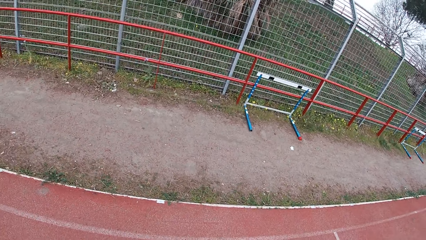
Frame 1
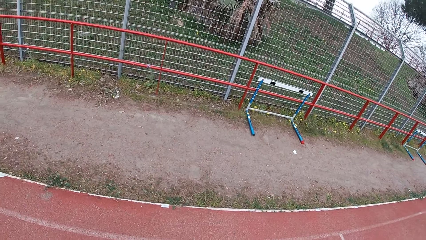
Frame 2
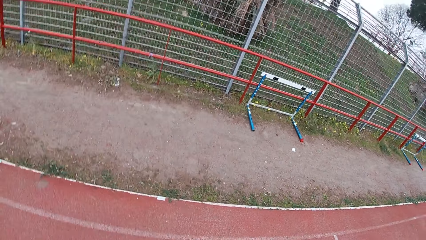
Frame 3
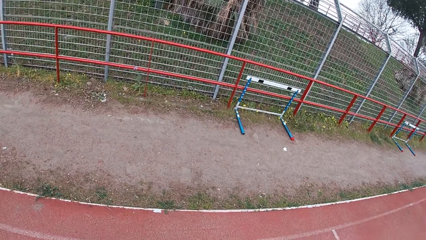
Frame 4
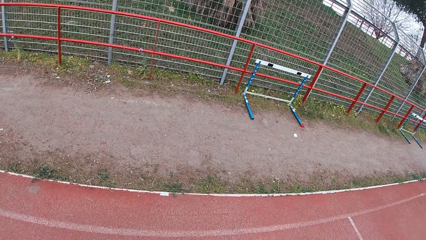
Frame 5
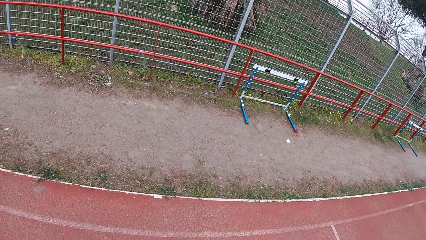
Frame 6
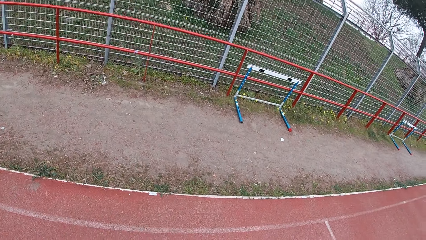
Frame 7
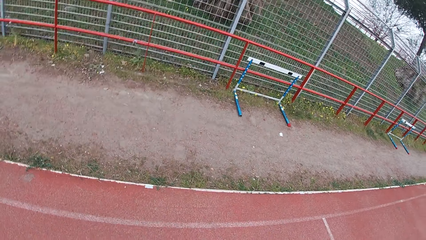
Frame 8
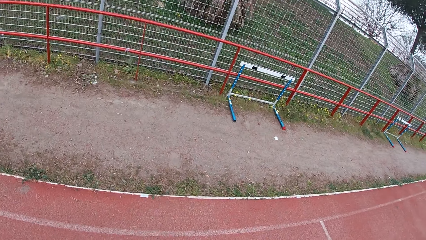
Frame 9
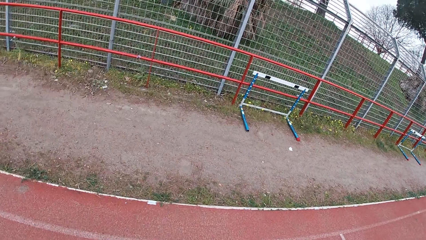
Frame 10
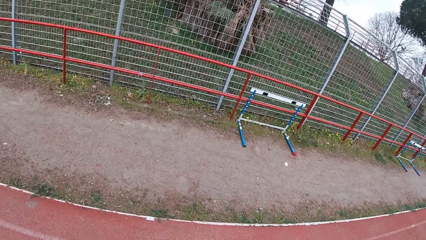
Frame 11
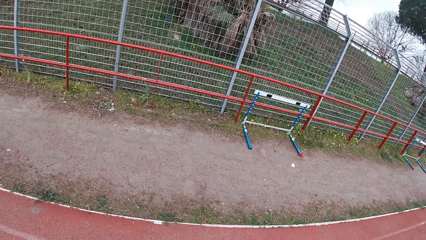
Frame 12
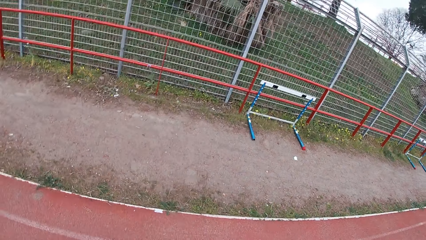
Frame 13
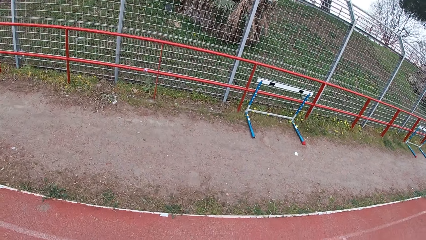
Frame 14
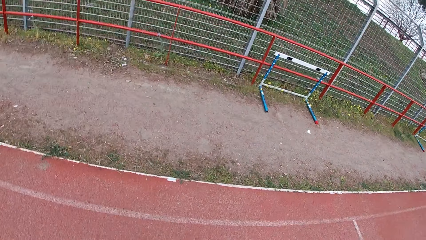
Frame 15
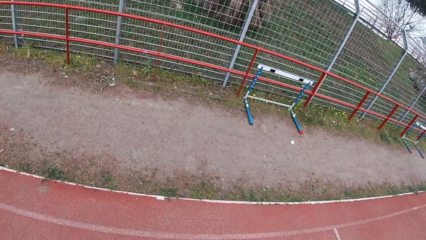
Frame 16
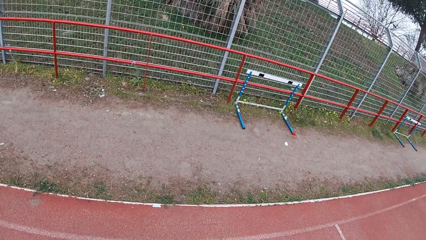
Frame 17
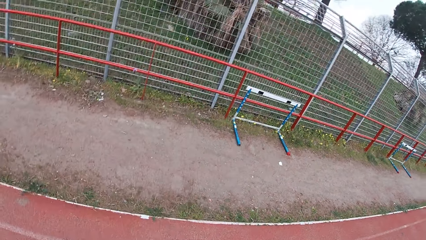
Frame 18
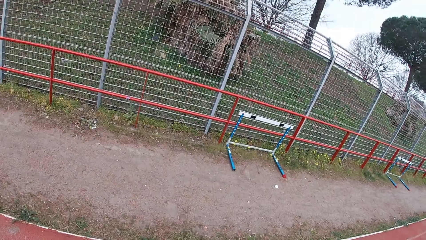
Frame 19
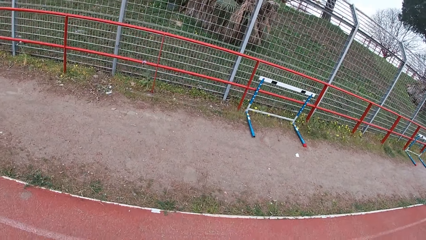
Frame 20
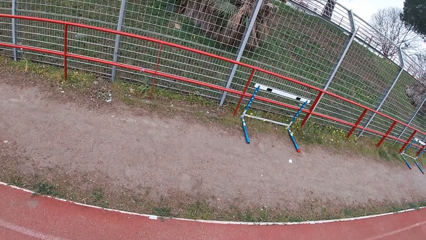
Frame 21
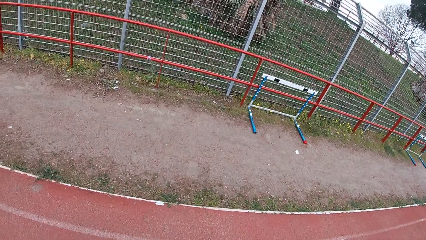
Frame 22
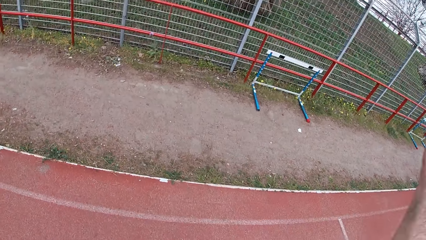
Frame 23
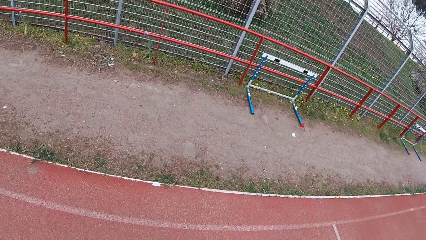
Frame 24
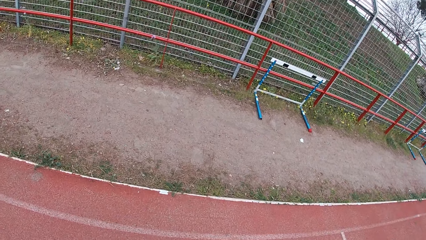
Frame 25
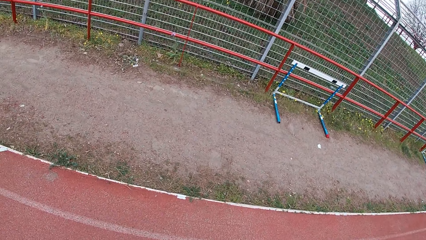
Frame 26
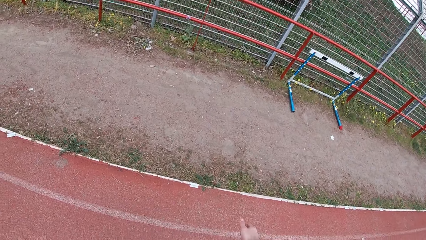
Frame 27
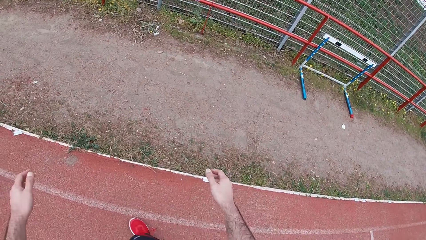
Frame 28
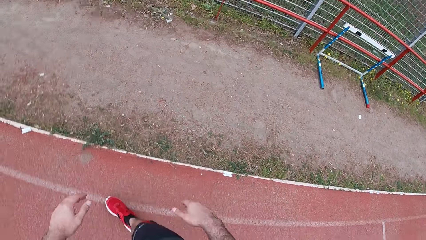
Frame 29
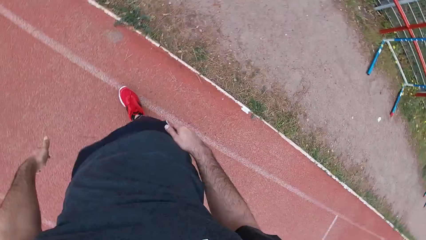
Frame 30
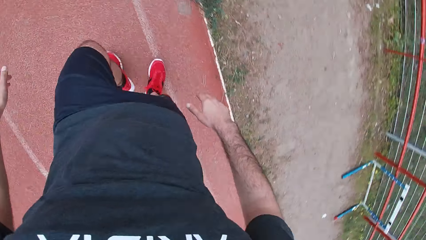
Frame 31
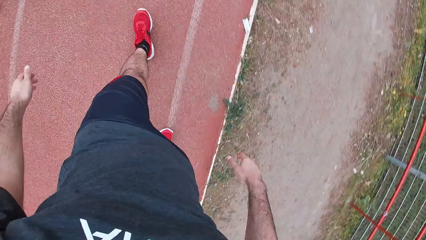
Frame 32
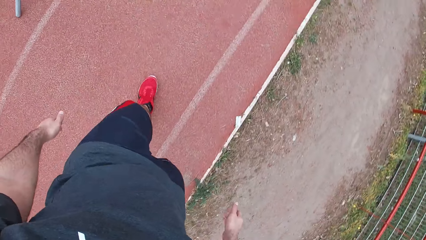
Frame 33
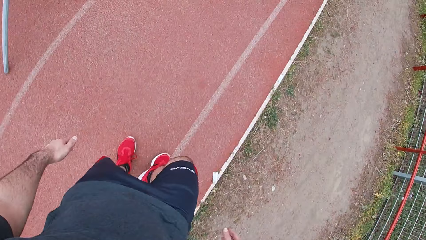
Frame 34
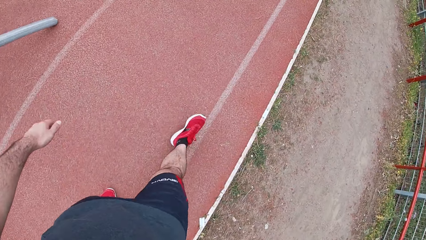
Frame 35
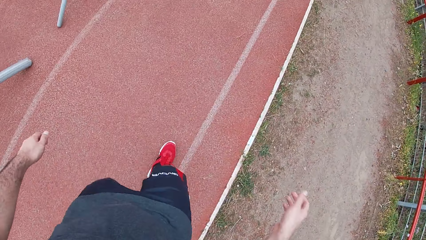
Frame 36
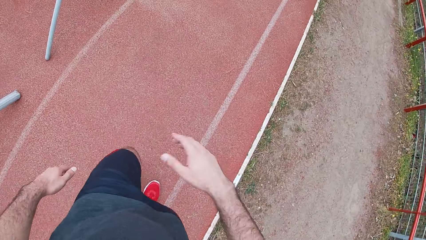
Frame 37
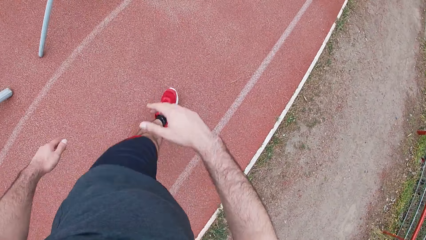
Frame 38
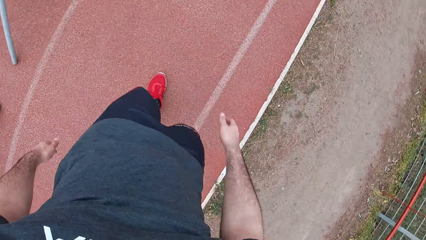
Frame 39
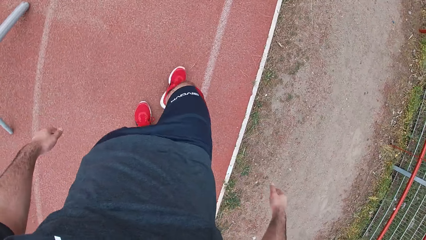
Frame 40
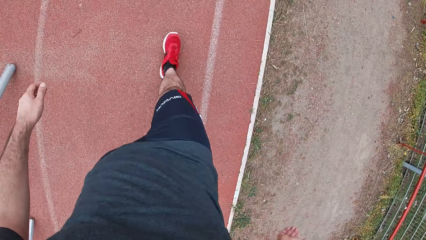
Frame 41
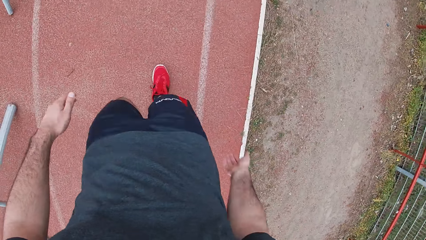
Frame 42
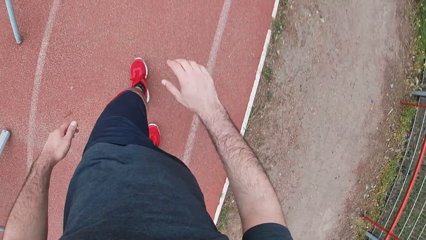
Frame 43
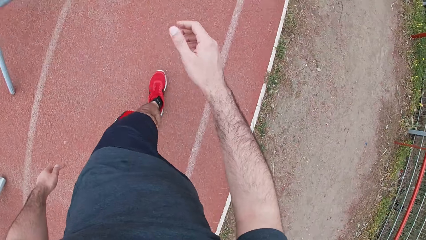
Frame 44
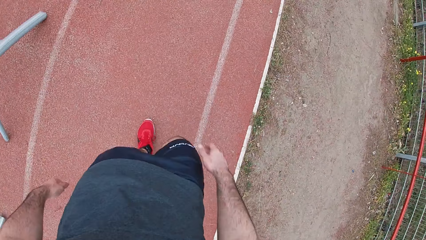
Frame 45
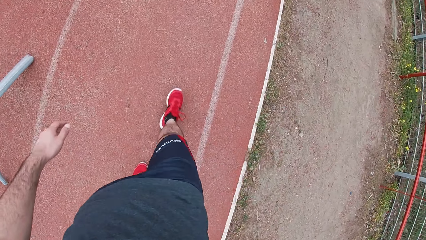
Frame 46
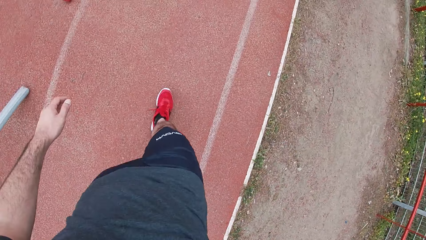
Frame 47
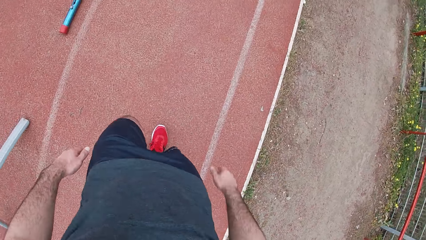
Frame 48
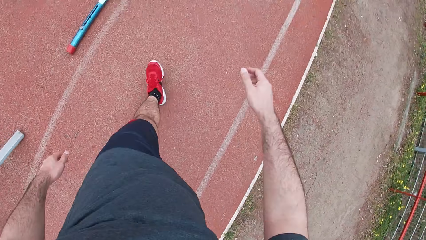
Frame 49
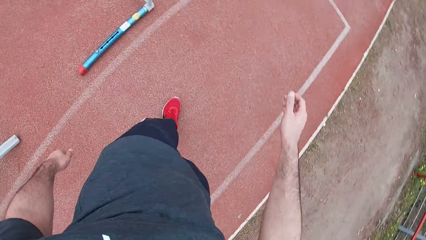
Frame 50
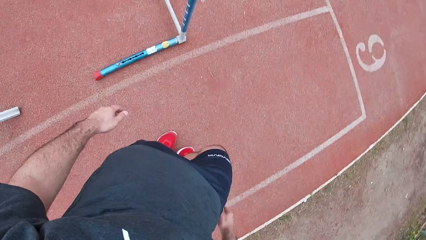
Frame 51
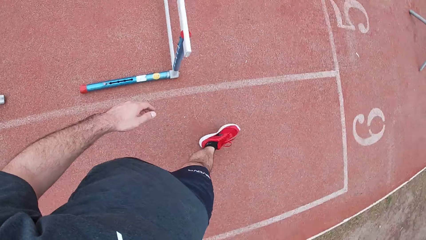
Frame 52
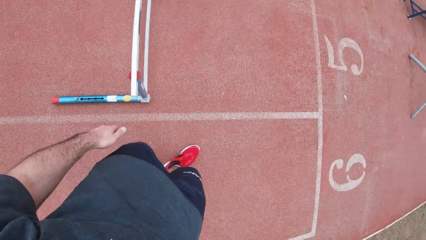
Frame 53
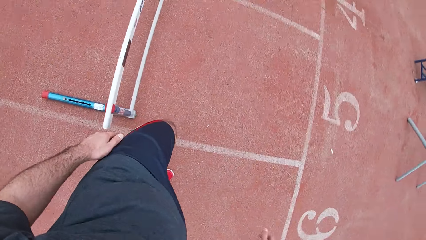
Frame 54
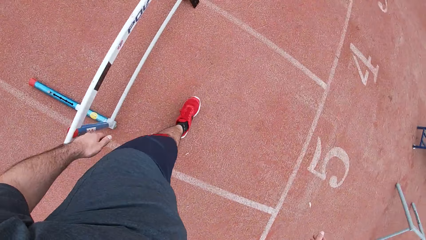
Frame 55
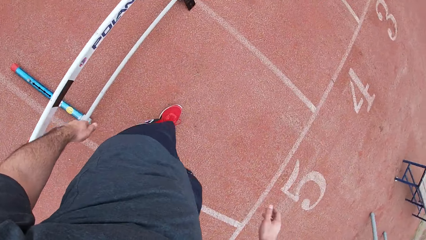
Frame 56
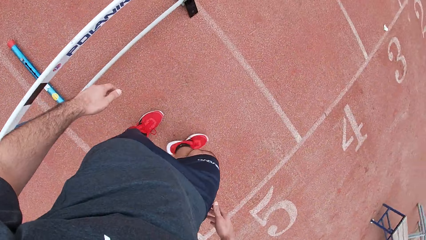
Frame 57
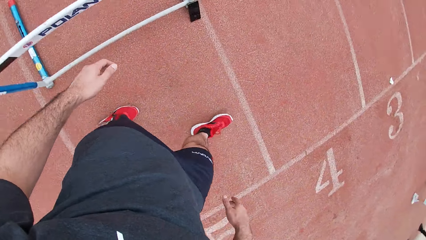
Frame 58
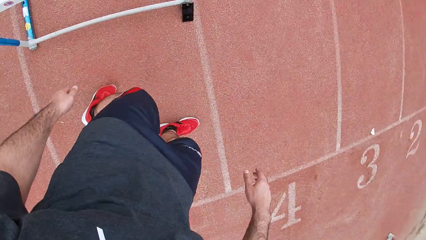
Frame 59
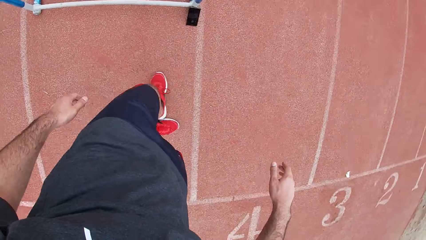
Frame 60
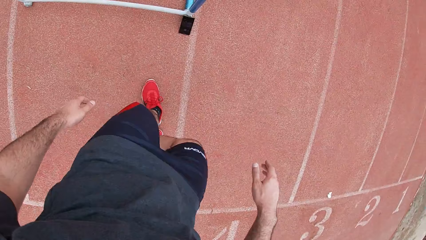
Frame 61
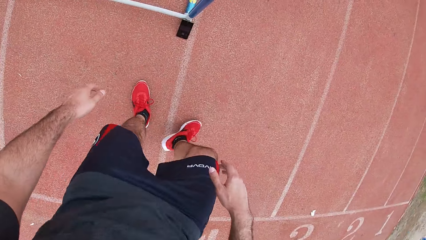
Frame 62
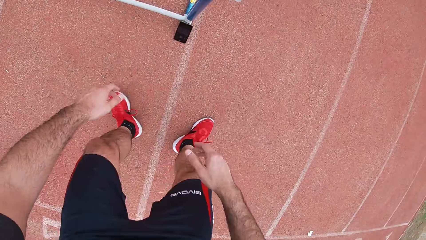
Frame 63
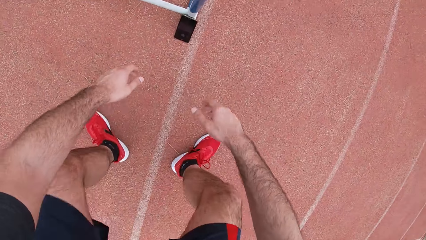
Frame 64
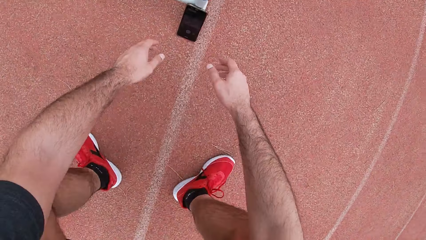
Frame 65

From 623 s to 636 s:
The camera wearer walks around the compound. They walk over to his phone.
